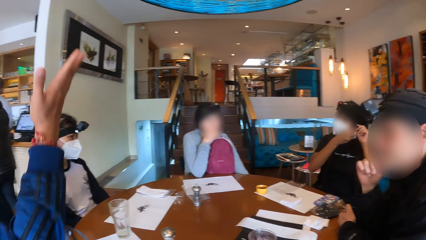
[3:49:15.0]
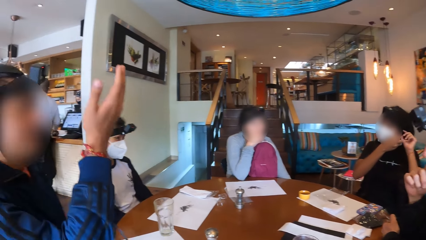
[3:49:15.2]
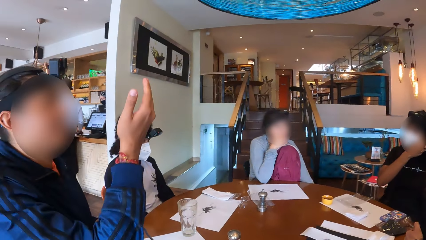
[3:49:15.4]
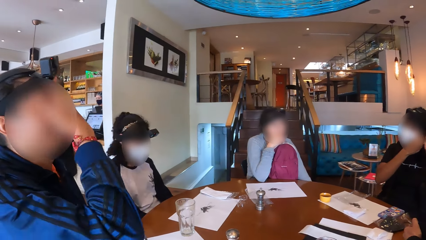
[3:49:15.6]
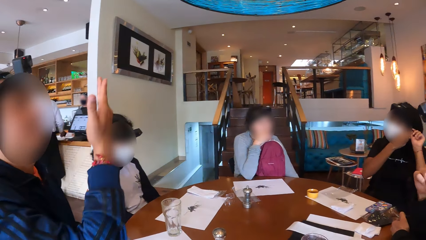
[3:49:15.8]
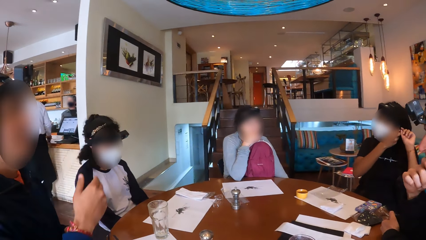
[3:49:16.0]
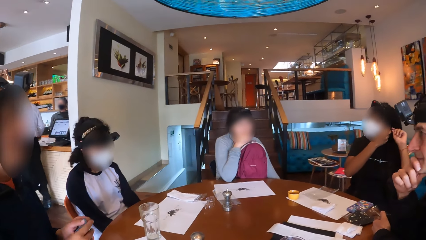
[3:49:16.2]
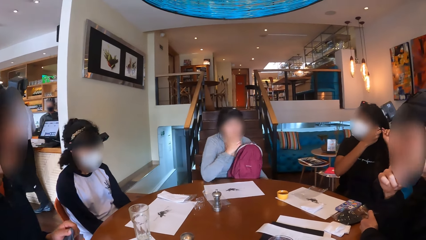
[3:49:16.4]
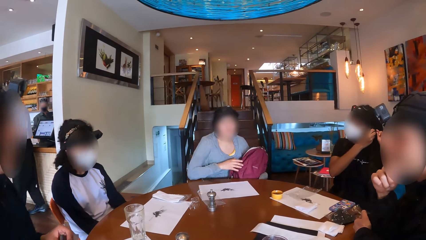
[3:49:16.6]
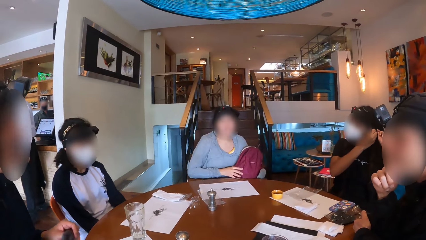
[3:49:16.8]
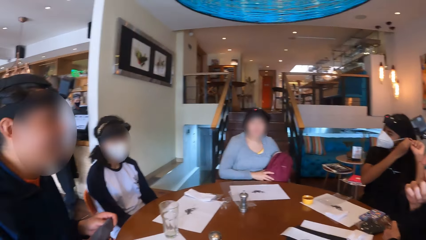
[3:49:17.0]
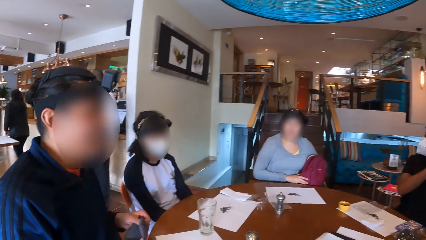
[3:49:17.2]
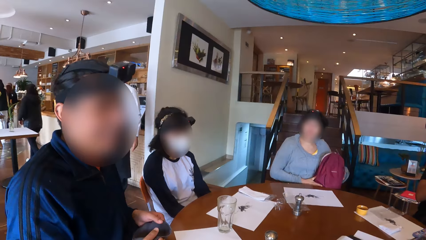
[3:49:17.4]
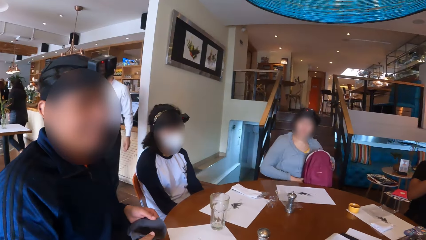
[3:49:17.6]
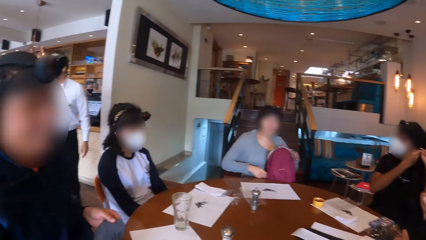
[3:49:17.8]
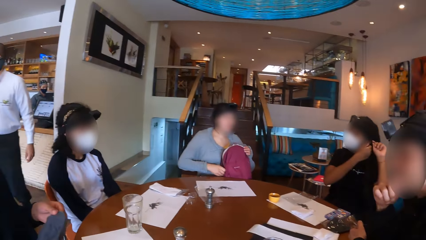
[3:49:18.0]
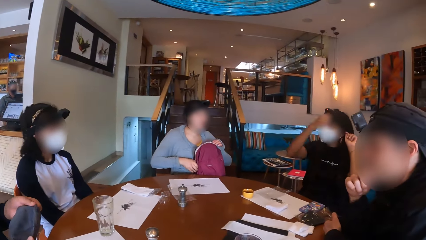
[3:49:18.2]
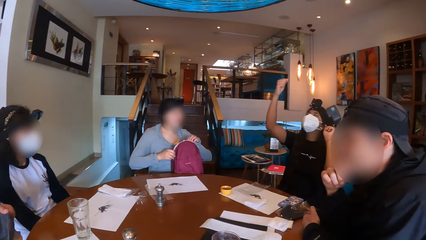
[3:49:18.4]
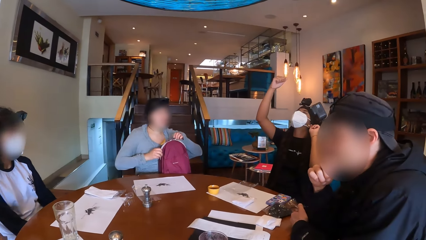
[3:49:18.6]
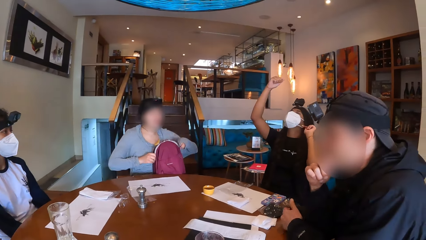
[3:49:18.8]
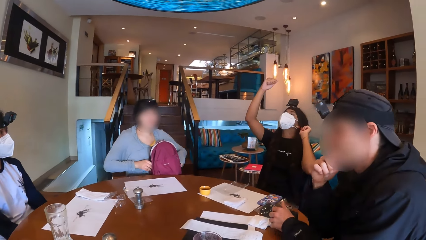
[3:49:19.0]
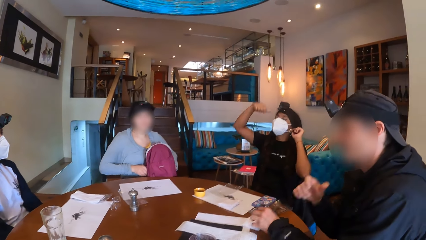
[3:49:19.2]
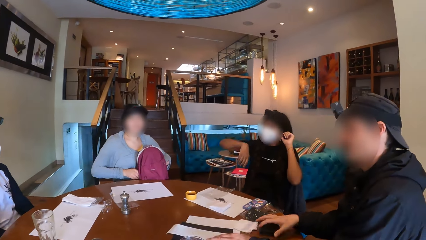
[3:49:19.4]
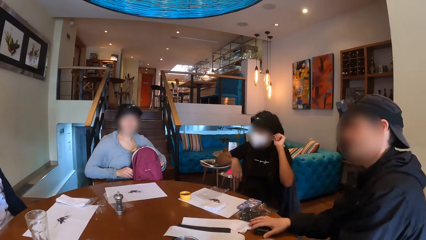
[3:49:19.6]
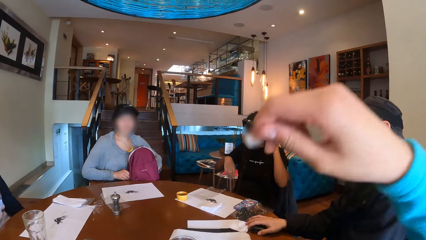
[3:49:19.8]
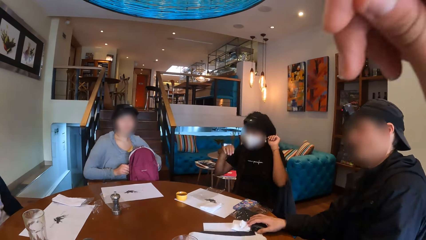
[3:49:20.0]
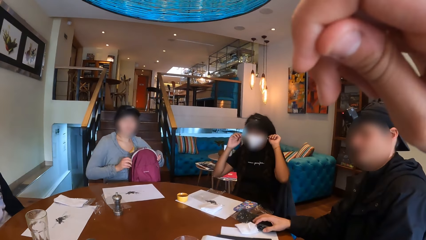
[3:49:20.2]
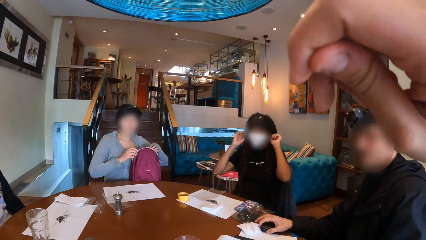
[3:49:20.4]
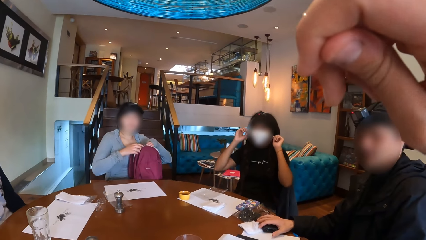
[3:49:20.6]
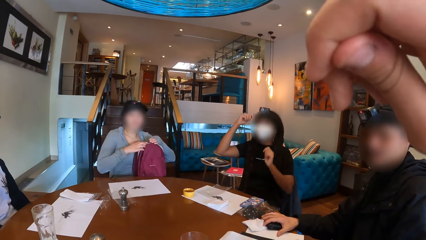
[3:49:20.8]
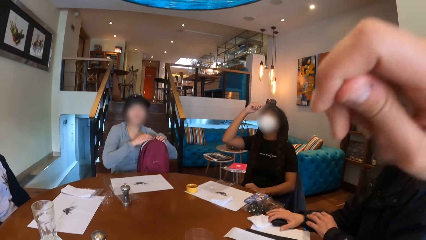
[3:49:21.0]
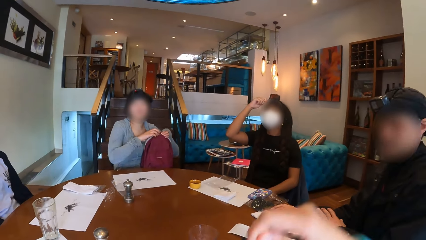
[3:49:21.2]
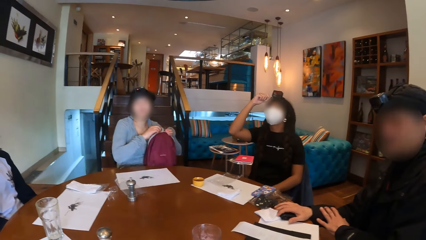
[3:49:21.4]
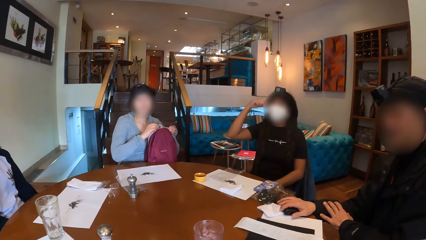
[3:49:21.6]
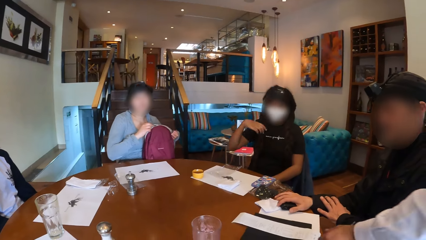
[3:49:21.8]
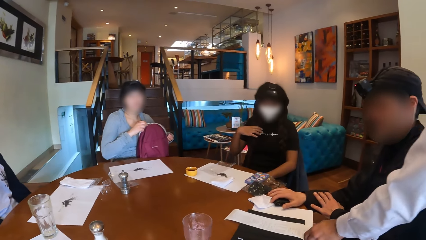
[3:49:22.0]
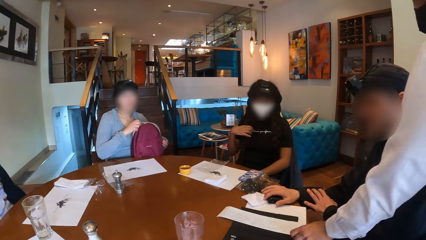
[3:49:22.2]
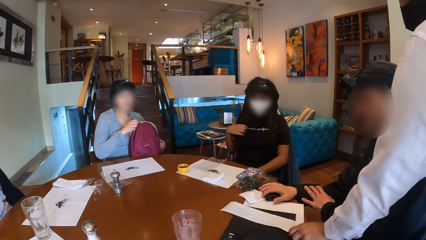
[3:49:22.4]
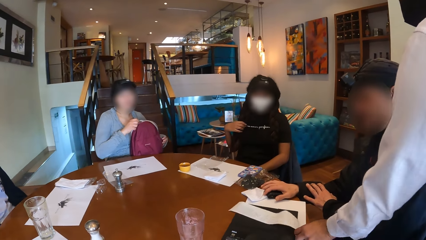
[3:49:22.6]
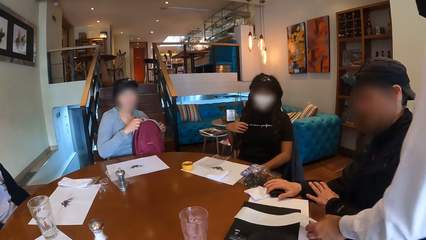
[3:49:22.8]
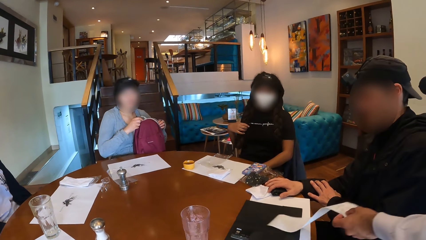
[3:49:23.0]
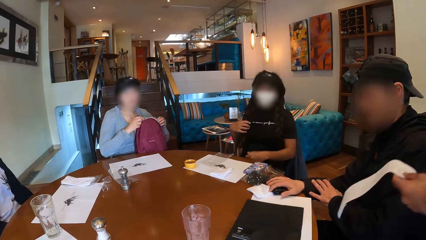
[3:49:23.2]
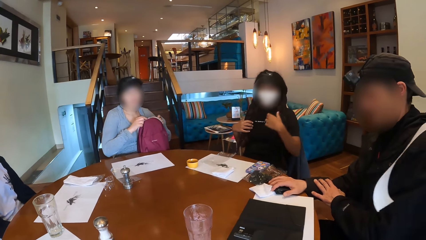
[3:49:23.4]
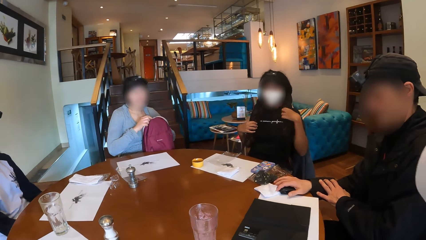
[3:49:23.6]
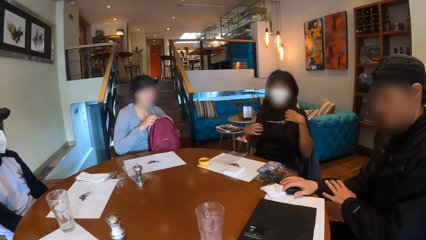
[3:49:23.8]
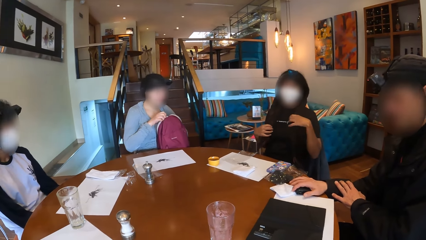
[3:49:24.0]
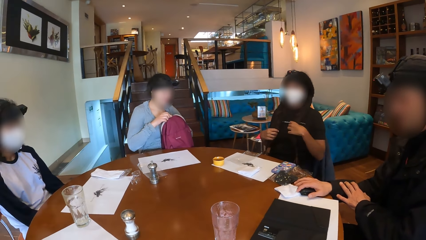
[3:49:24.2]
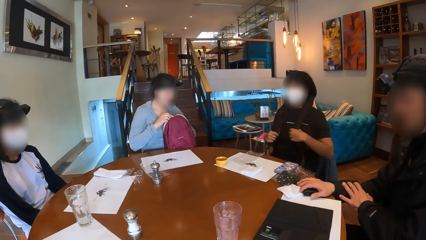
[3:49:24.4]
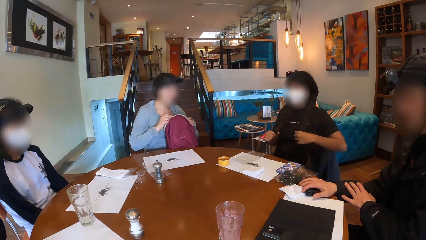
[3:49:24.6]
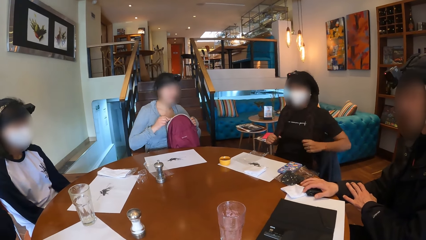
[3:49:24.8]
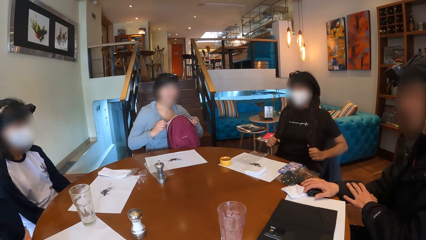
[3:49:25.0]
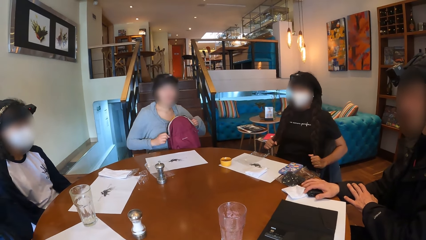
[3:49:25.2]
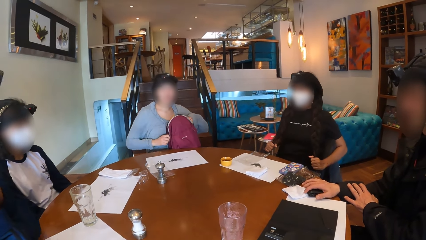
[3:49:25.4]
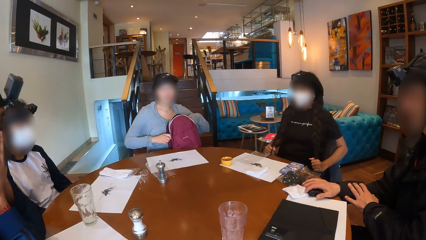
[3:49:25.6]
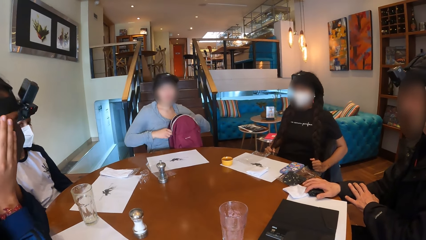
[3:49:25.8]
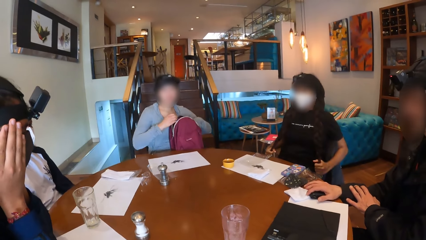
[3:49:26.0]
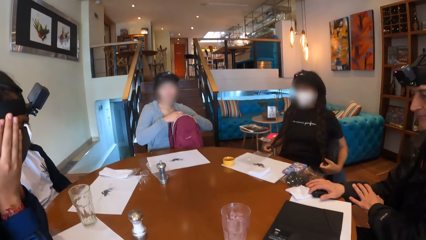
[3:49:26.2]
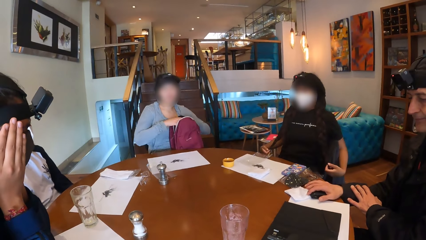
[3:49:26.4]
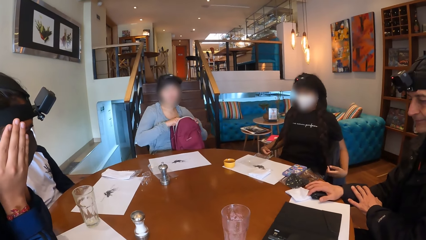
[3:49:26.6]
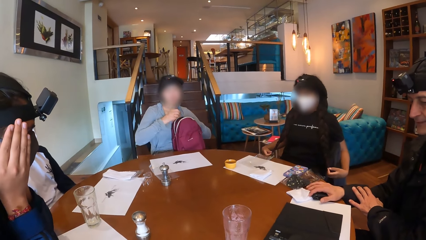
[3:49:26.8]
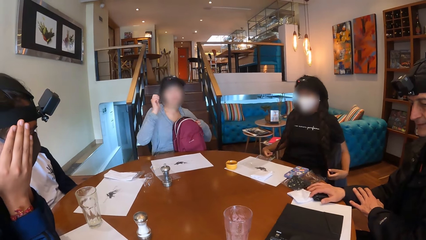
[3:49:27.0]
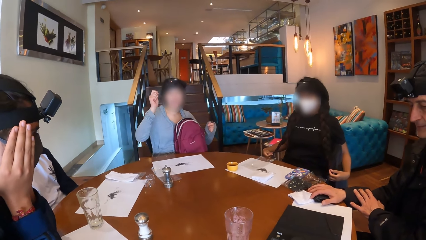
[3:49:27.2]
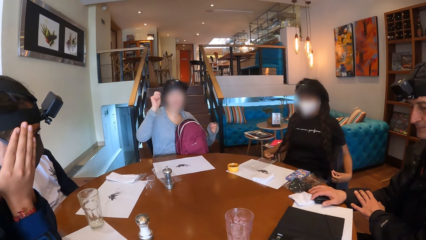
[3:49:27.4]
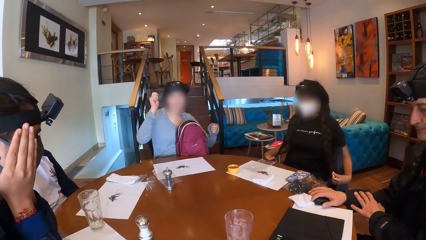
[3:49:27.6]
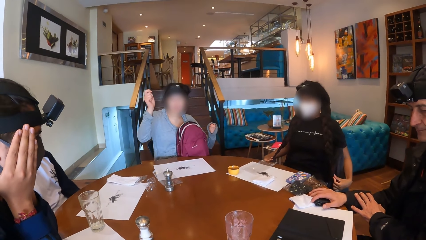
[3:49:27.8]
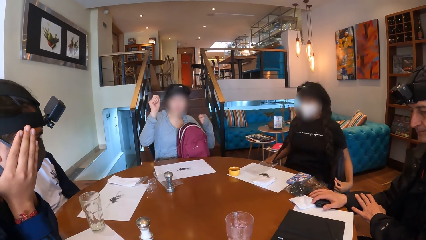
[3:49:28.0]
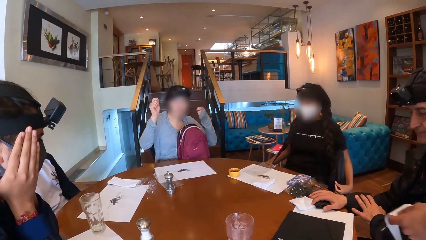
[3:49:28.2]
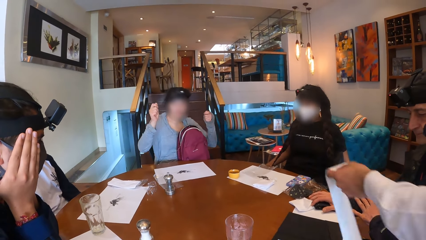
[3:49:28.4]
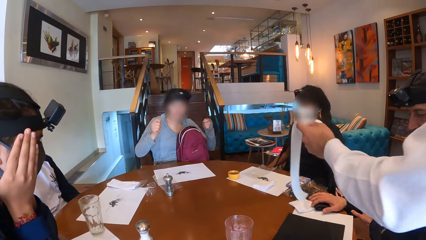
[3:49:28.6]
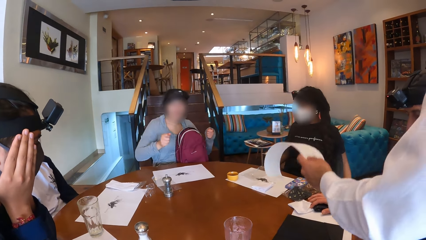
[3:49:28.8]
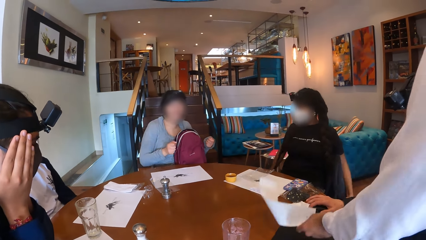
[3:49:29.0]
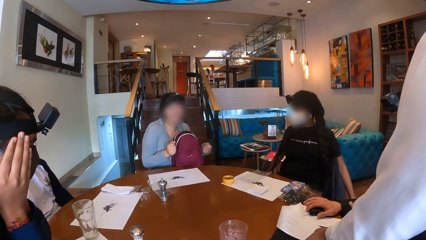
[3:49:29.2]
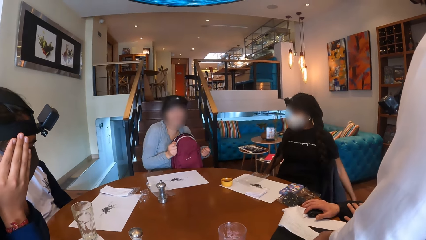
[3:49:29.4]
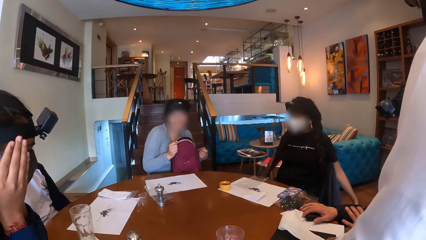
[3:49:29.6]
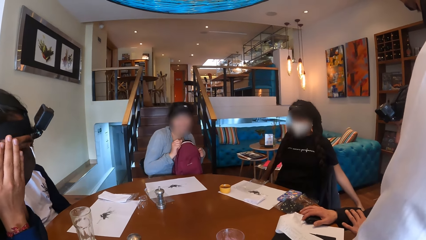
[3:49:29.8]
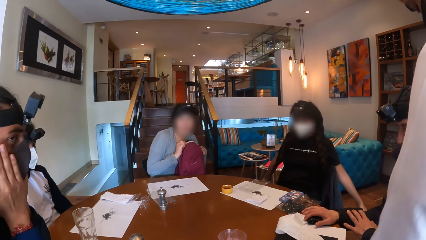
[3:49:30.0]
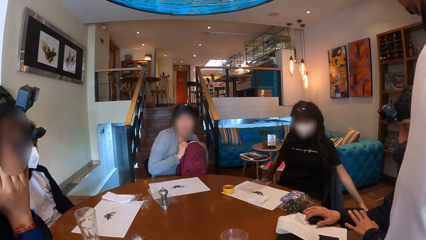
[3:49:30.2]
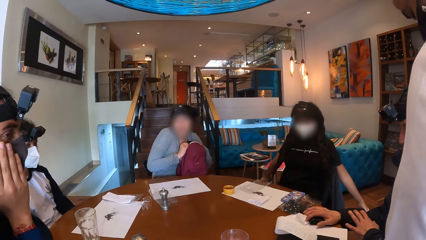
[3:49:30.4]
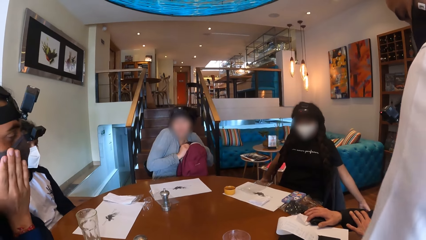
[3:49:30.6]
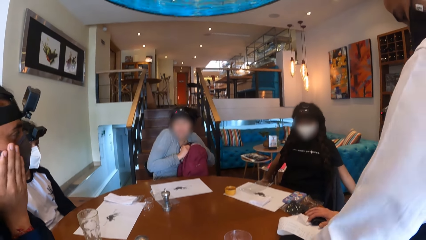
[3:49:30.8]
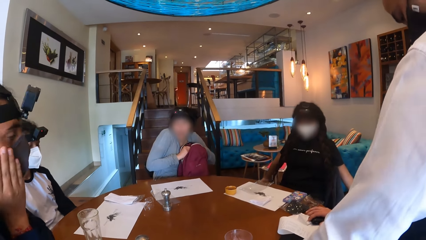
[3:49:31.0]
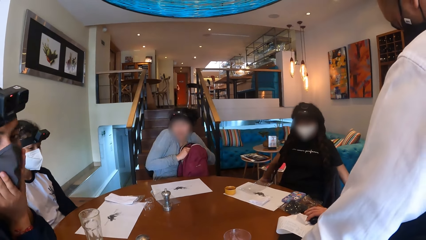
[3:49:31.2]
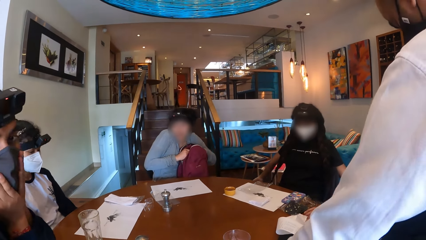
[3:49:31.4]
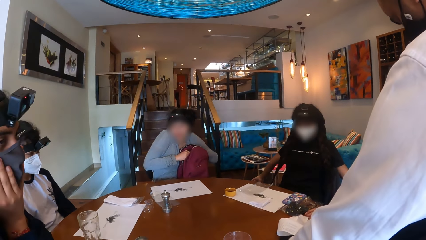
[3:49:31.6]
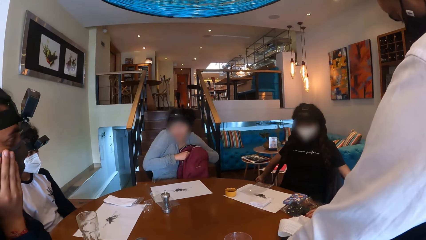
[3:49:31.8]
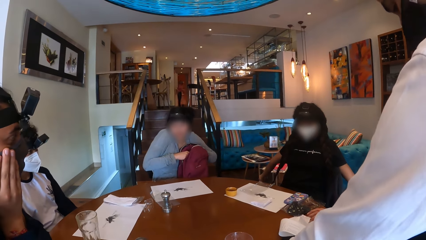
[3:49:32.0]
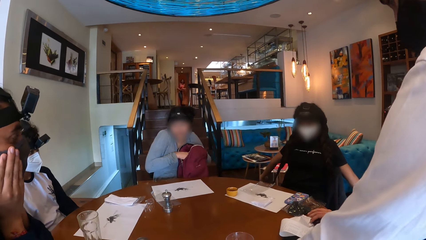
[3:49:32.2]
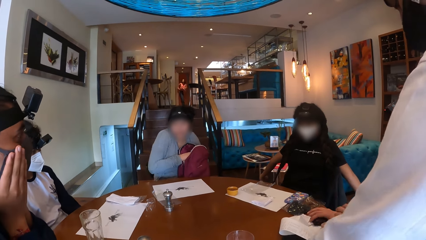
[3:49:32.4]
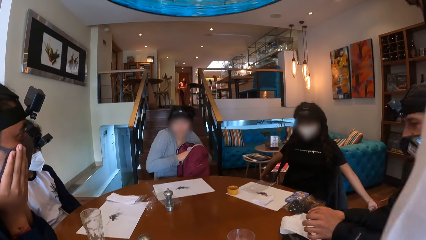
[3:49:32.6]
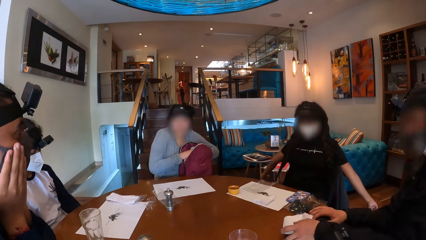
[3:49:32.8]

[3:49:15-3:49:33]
The man raises his right hand towards his face. A man uses hand gestures. A woman holds her bag. The woman zips the bag on her chest with her hands. The camera wearer looks around the room. Another woman lifts her hand. Another man pulls the bill on the table with his hands. The camera wearer lifts his hand. A waiter picks up the bill from the table with his left hand. He looks around the room. A woman holds her hair with her hands. The first woman unzips her bag. The waiter places the bill on the table with his left hand. The man touches his cheeks.
